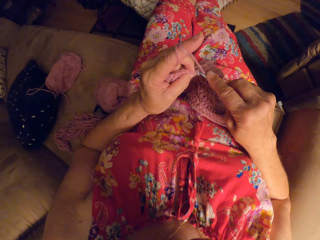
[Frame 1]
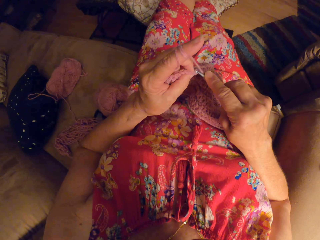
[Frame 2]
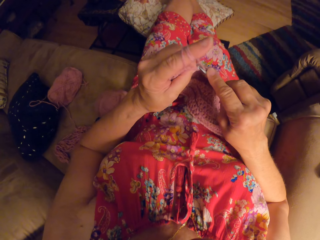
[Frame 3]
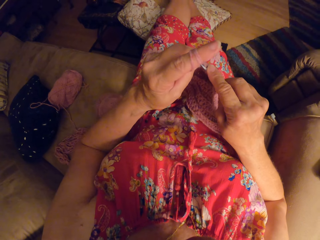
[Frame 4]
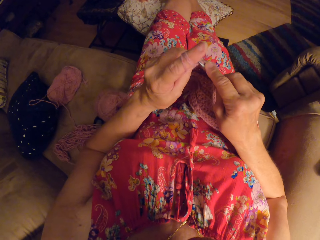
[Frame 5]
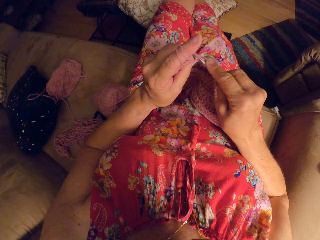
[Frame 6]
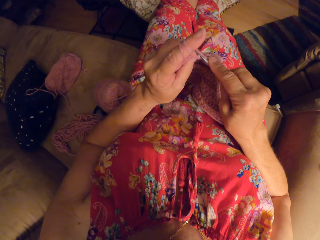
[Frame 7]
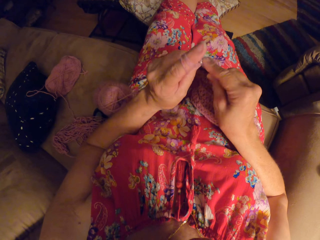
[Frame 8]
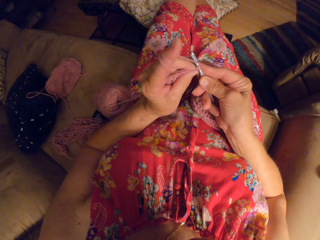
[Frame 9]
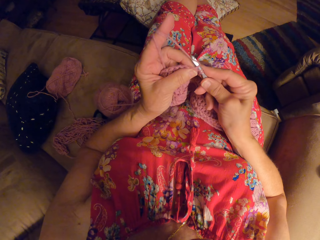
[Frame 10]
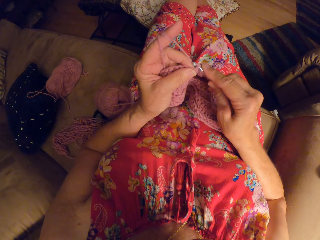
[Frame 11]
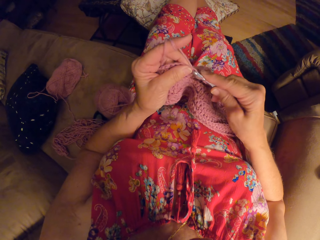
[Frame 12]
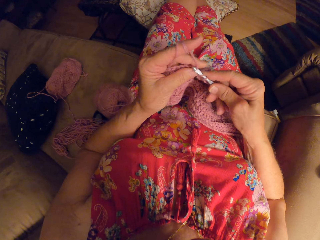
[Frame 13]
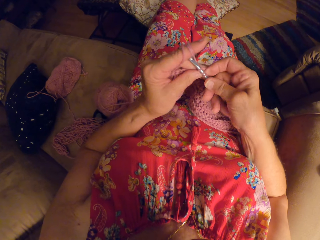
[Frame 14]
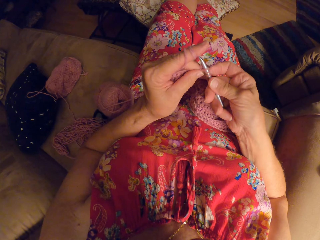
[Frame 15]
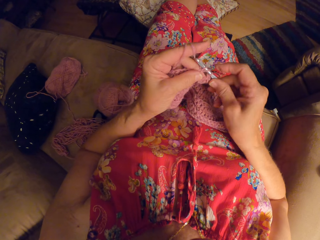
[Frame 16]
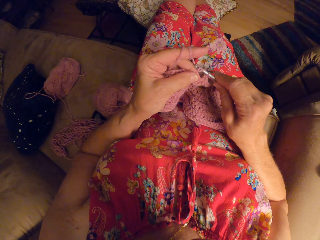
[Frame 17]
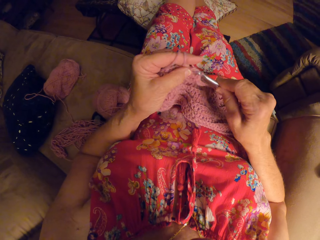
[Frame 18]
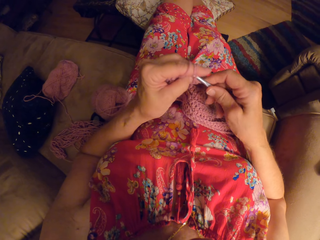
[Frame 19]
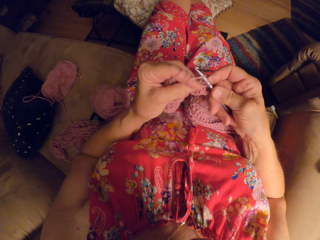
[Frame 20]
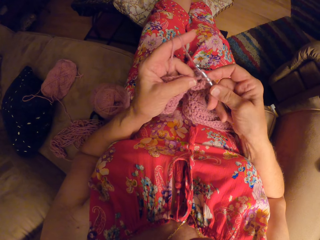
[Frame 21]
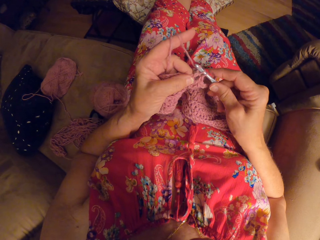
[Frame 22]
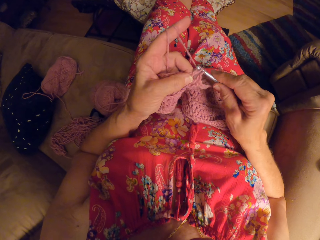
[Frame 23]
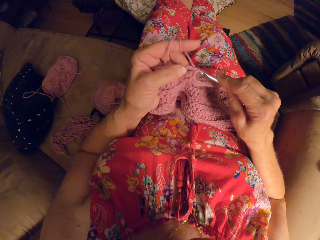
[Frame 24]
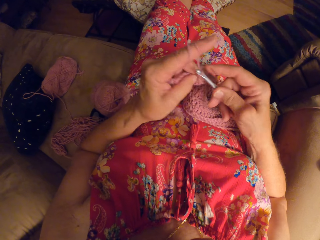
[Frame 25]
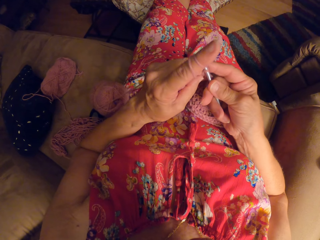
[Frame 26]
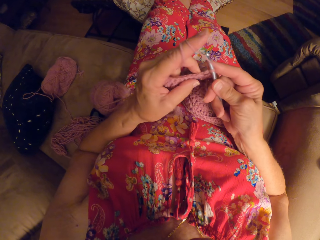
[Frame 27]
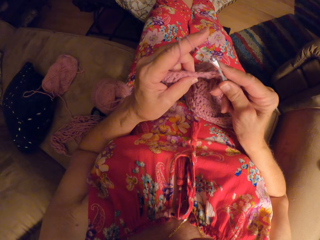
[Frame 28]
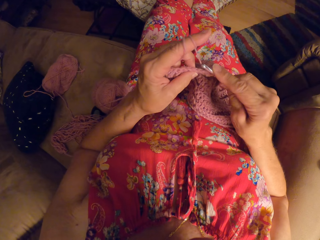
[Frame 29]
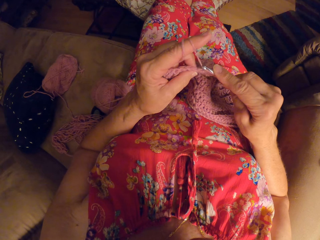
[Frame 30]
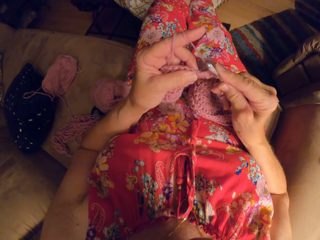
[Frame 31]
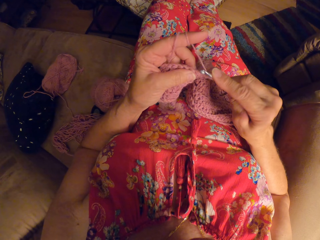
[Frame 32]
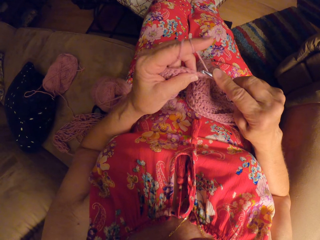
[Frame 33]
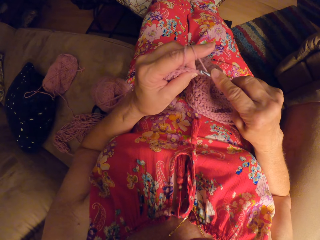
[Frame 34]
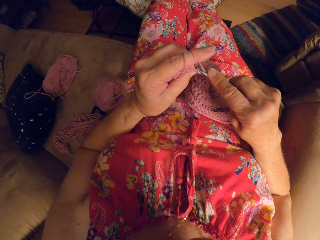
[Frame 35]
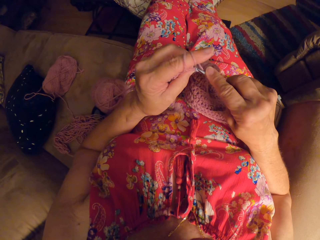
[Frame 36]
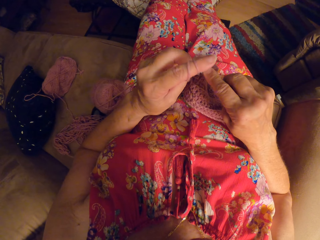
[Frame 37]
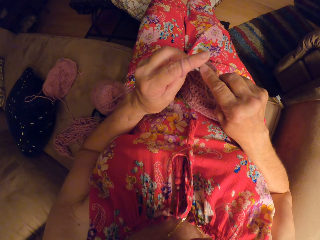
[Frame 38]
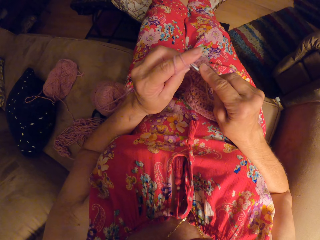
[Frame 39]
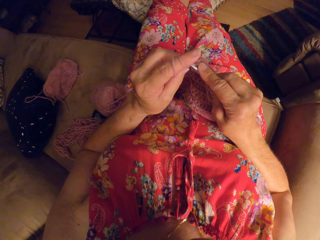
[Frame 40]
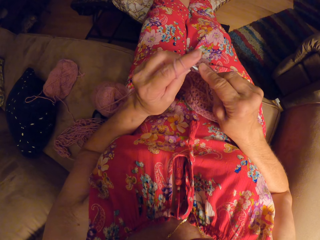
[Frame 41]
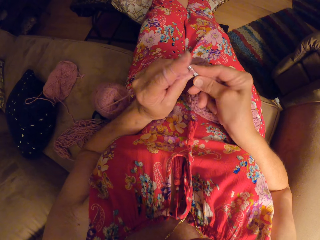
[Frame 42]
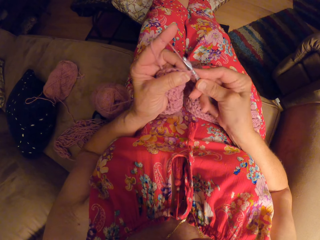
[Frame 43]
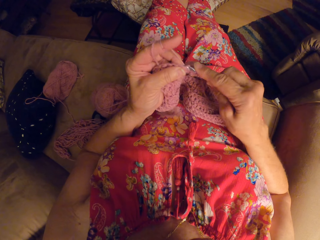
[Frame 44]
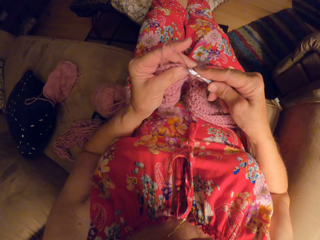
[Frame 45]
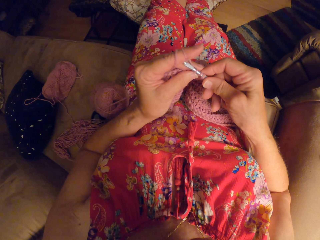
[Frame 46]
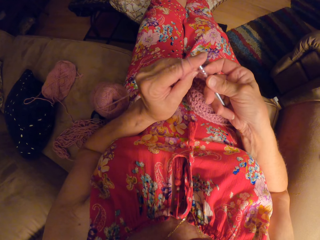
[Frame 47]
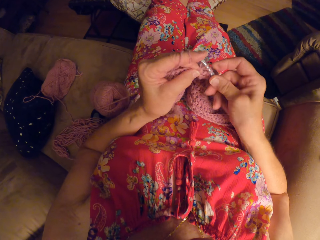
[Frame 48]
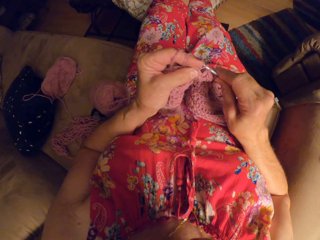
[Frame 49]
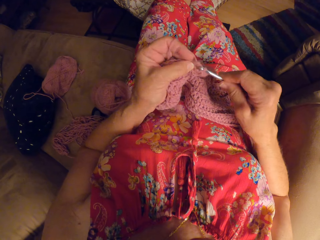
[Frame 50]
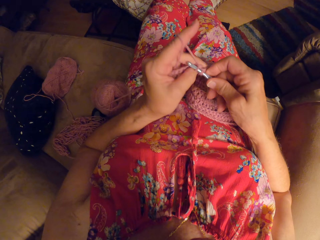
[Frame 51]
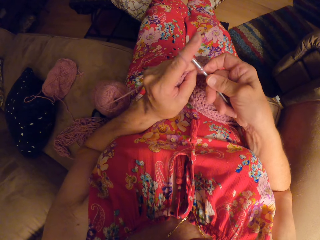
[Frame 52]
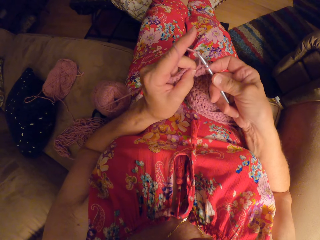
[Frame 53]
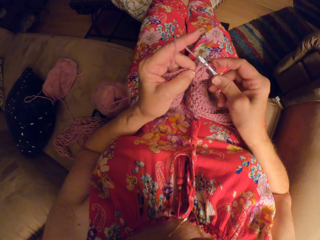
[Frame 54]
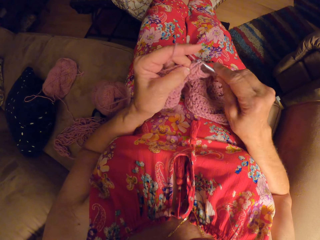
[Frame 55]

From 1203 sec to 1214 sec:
The camera wearer knits a fabric. They knit the fabric again.

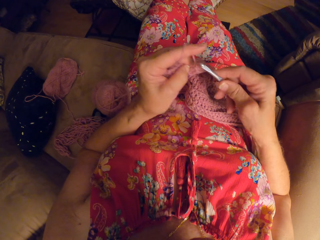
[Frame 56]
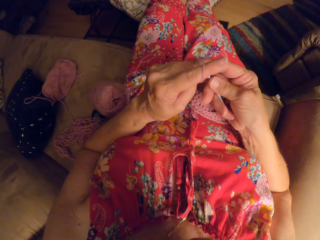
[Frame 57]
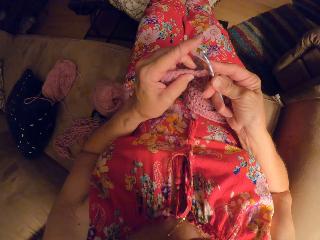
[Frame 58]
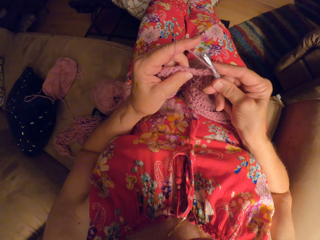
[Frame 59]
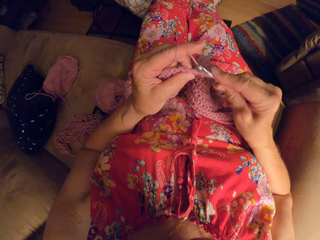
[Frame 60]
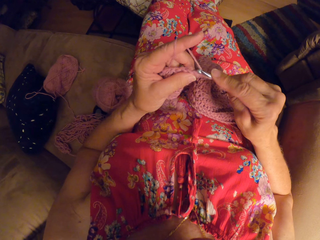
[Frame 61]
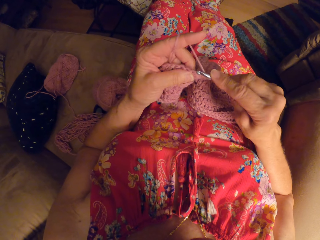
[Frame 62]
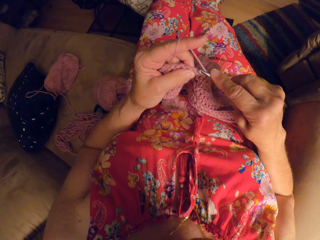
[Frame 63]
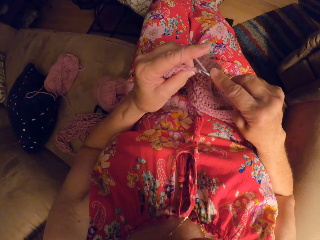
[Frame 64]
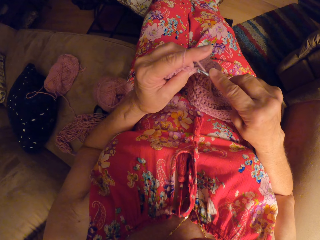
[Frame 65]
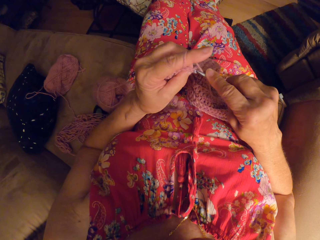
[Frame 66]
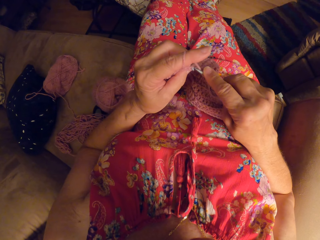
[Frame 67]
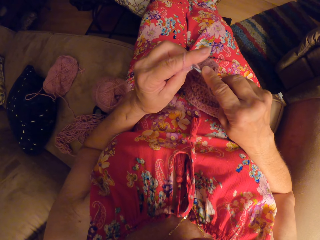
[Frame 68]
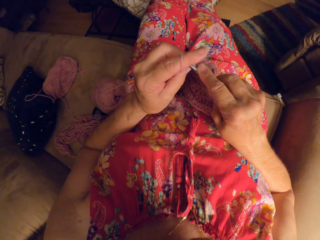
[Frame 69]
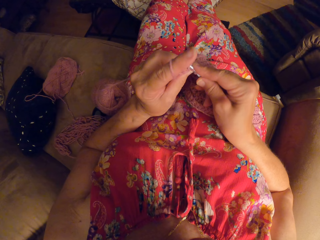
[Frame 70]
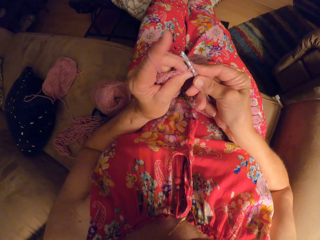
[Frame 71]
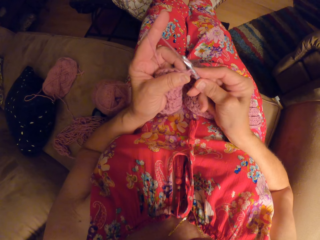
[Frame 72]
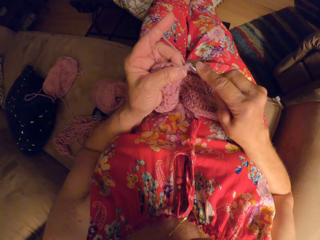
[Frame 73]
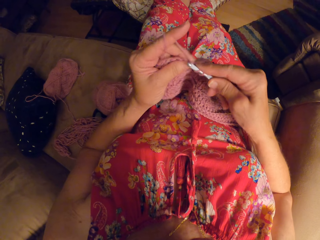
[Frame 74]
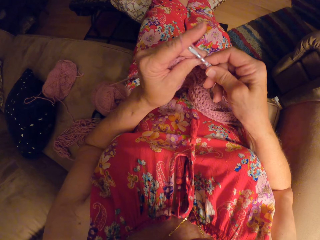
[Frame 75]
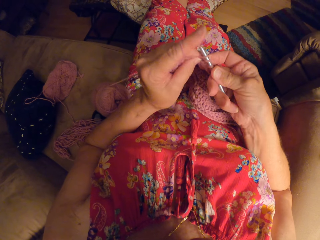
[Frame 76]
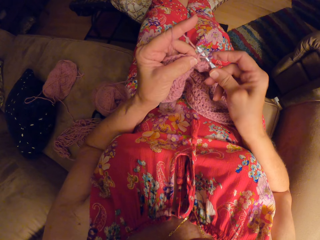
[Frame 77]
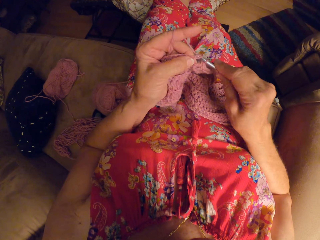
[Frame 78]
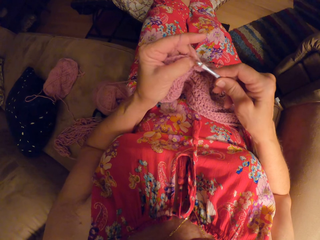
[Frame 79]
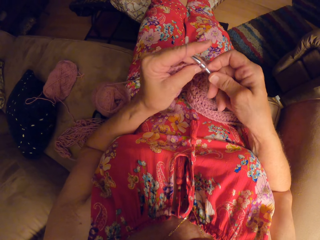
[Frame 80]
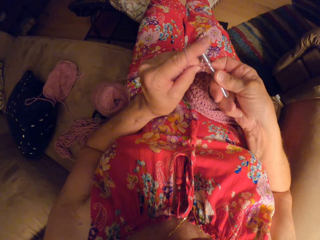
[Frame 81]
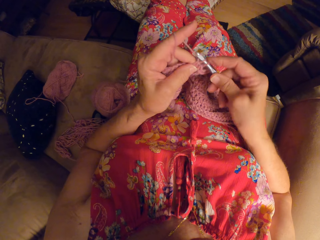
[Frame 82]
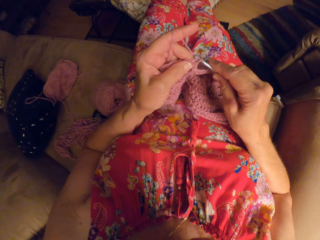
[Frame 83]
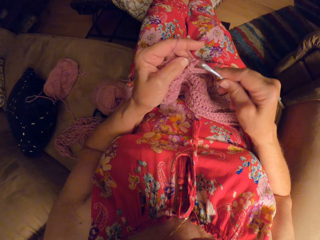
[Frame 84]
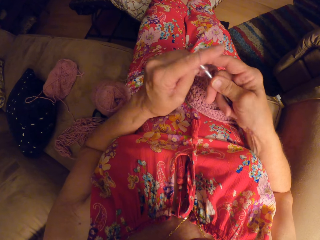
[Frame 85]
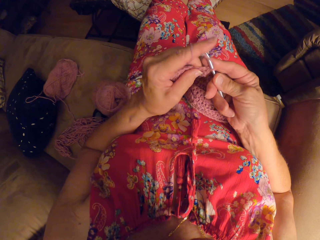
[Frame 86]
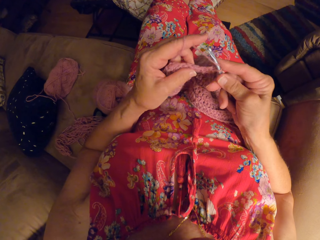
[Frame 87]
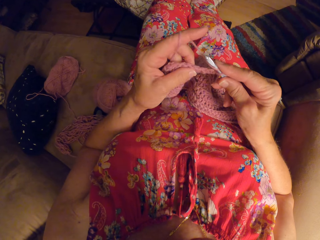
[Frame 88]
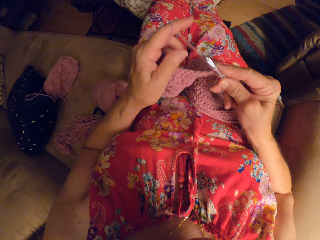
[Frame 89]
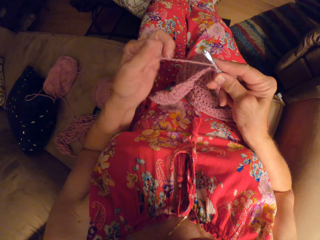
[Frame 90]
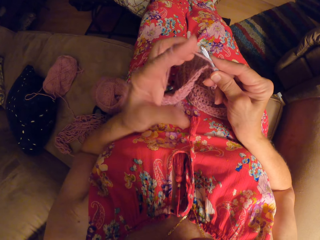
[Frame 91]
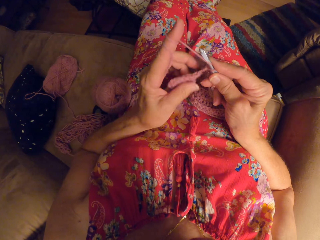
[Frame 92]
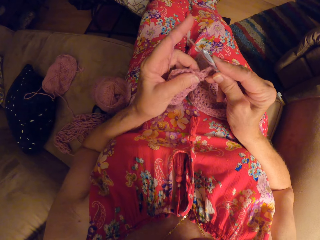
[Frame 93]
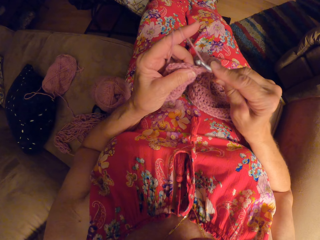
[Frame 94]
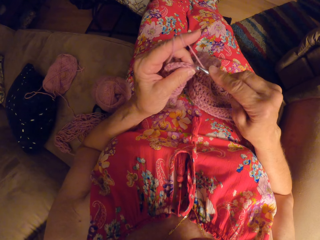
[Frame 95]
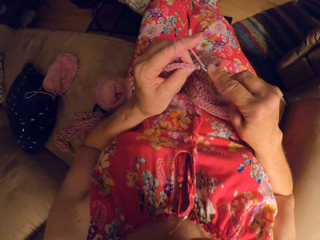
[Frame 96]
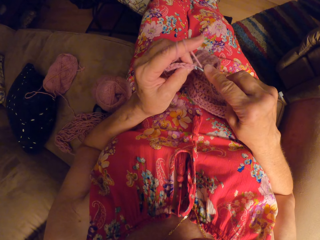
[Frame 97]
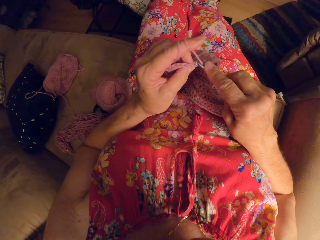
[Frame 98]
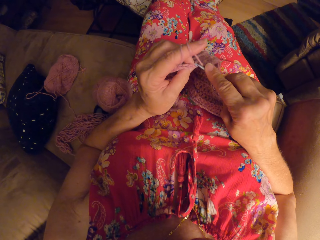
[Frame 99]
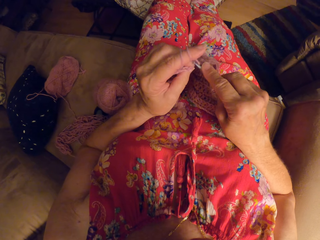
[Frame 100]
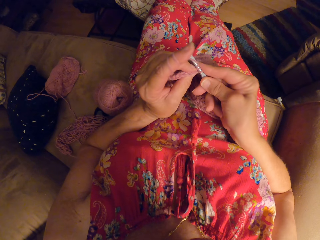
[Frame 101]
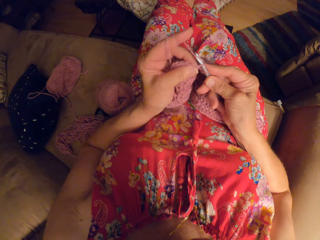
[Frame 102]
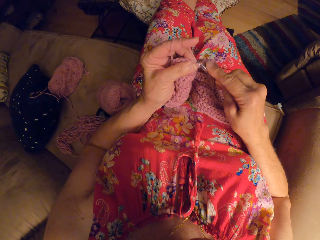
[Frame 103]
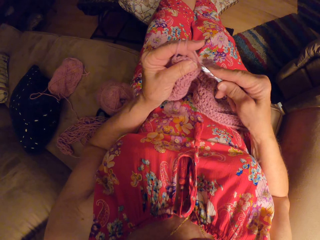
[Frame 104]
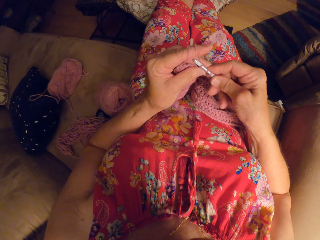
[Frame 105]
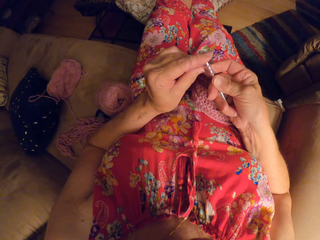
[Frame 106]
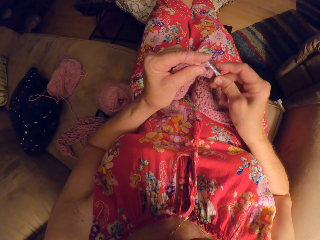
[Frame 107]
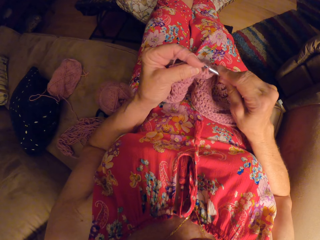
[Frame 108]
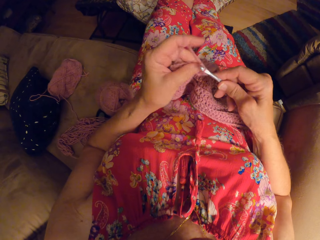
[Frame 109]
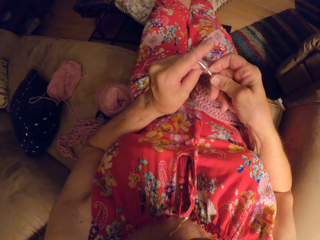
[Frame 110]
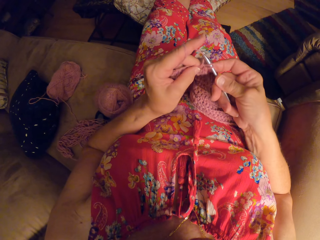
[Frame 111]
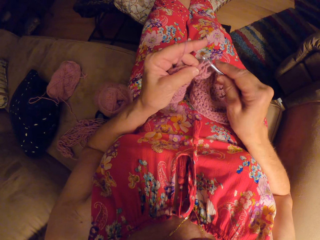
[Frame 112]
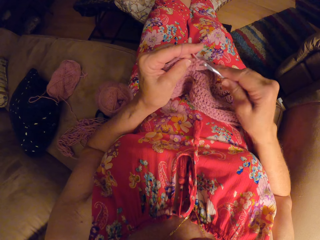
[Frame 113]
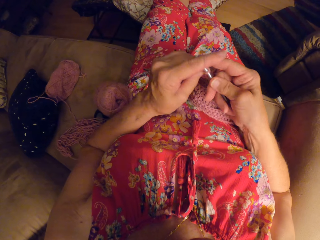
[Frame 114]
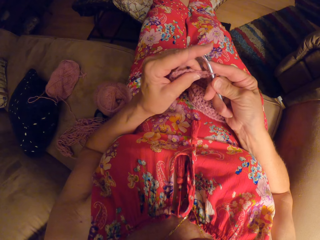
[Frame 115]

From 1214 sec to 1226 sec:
The camera wearer knits a fabric. They knit the fabric again.
